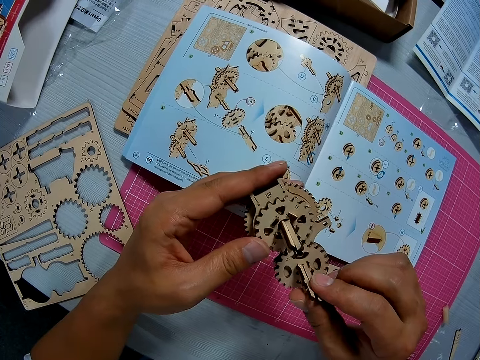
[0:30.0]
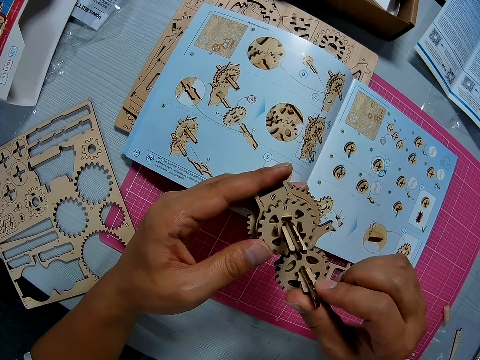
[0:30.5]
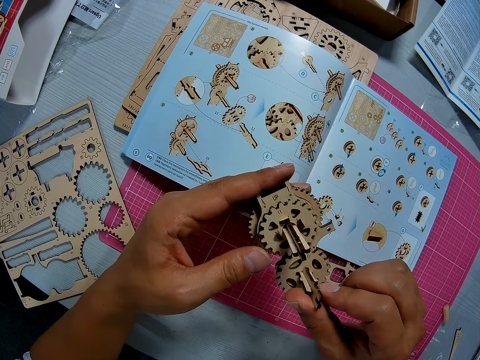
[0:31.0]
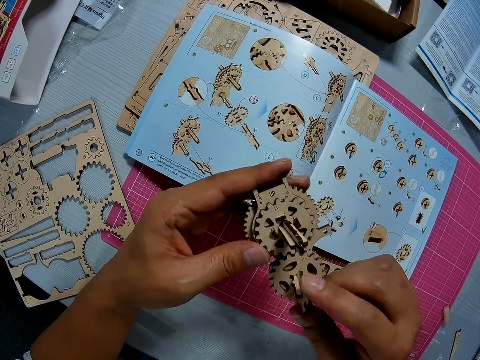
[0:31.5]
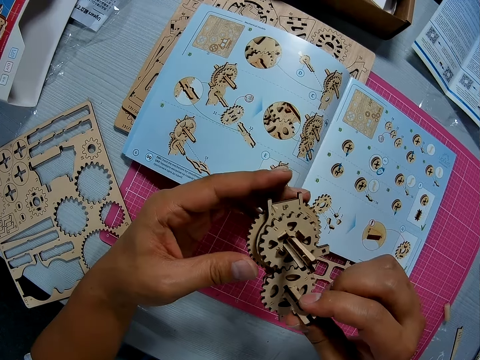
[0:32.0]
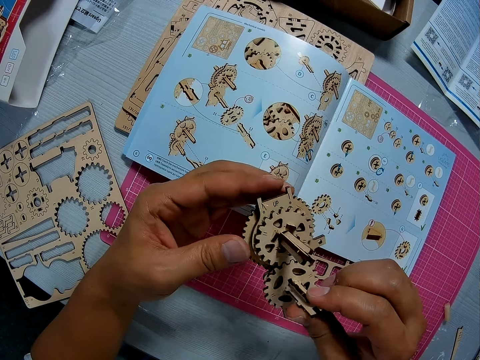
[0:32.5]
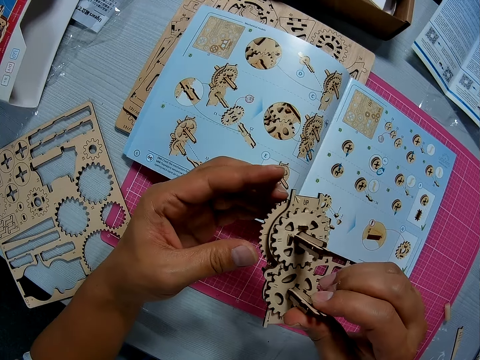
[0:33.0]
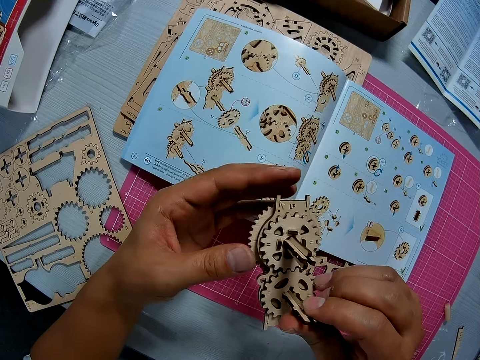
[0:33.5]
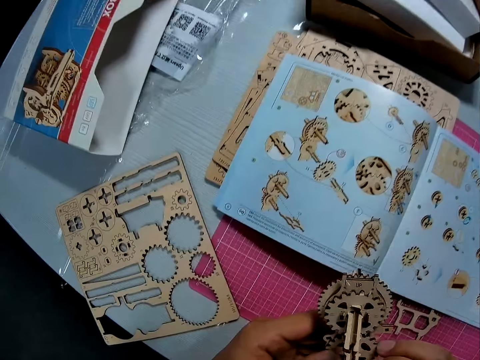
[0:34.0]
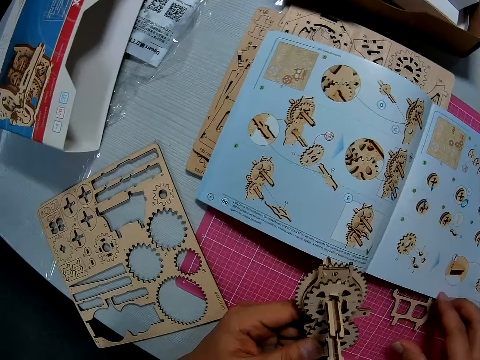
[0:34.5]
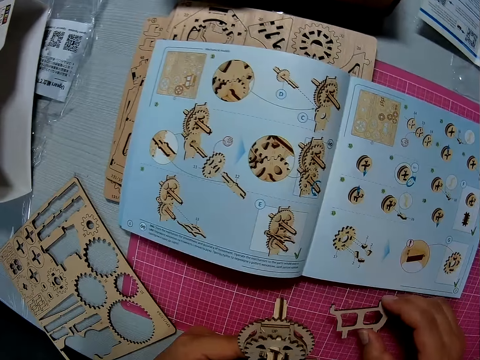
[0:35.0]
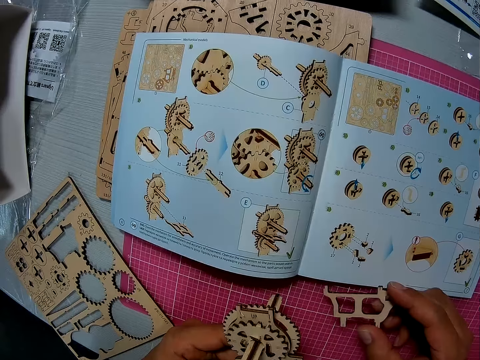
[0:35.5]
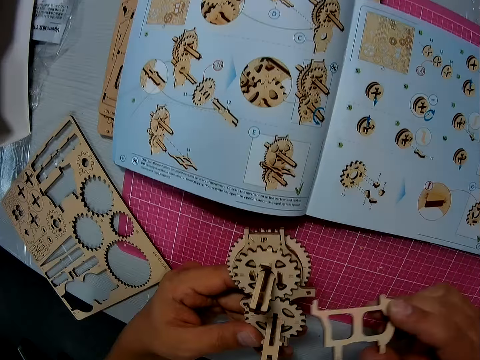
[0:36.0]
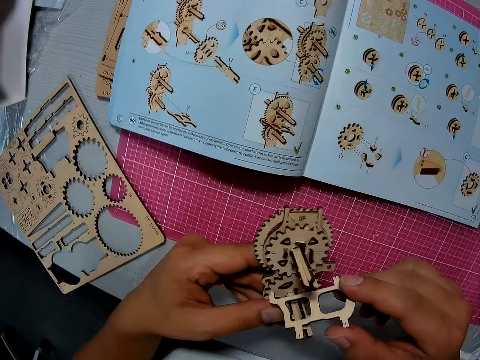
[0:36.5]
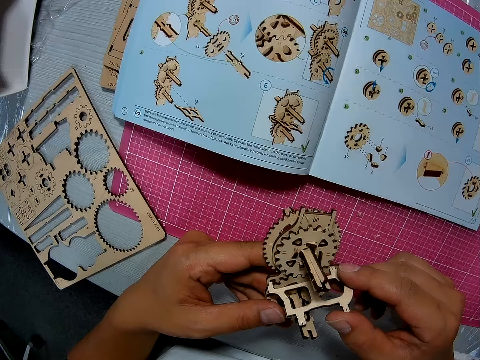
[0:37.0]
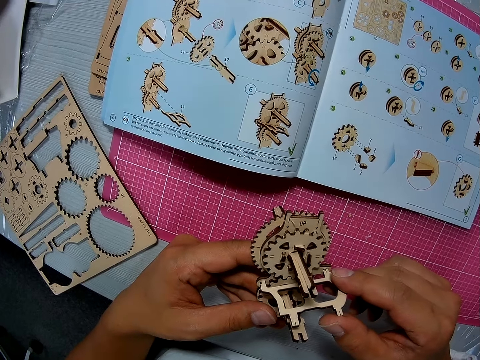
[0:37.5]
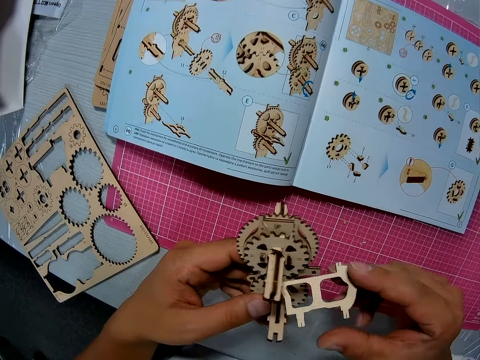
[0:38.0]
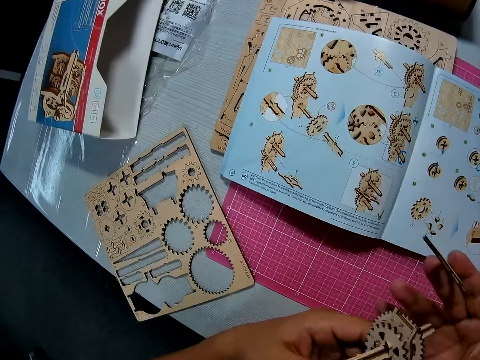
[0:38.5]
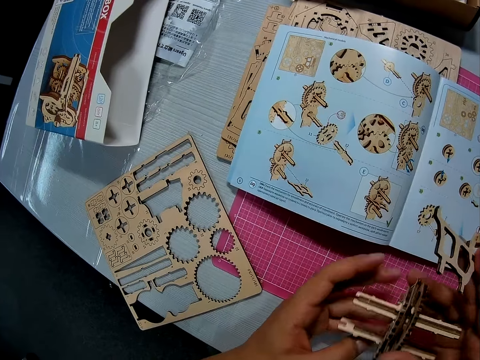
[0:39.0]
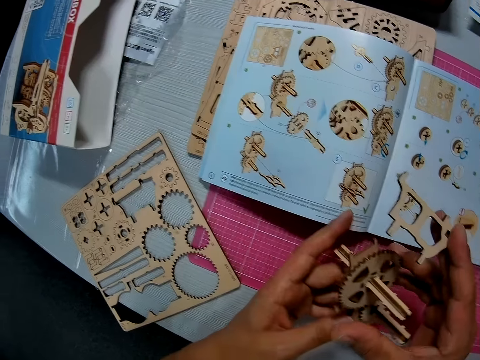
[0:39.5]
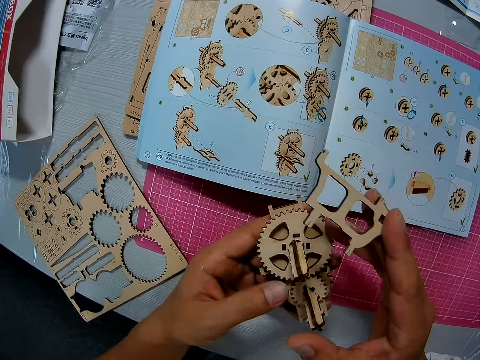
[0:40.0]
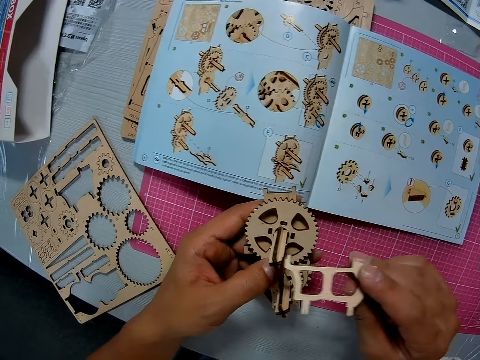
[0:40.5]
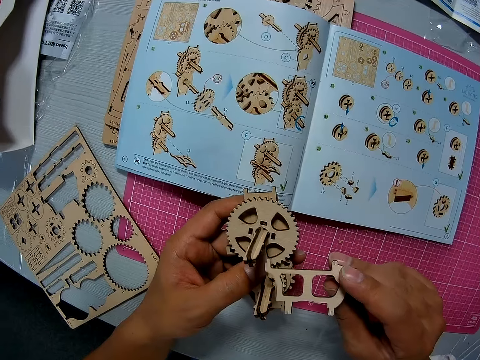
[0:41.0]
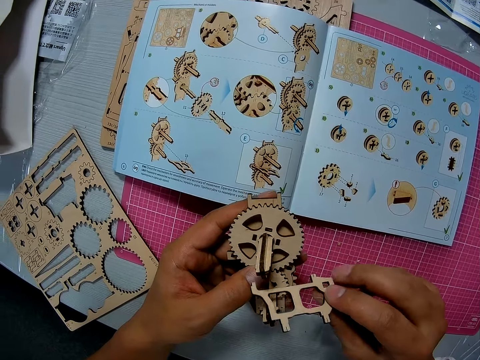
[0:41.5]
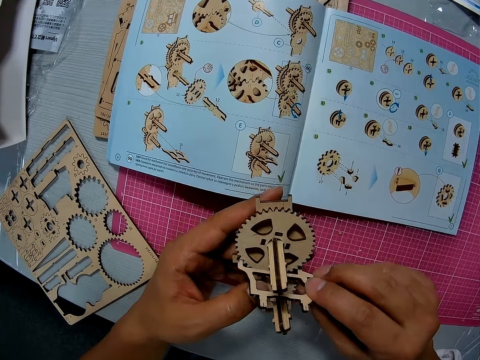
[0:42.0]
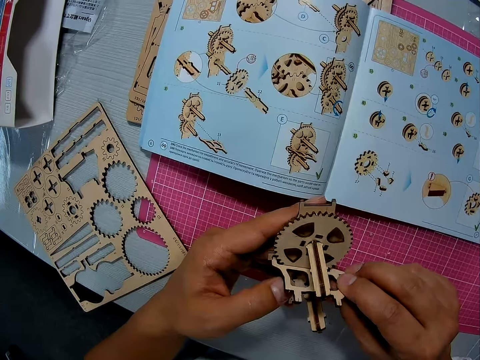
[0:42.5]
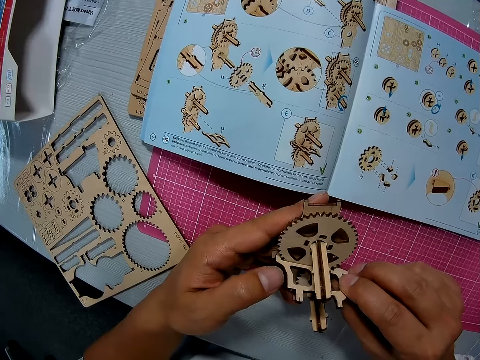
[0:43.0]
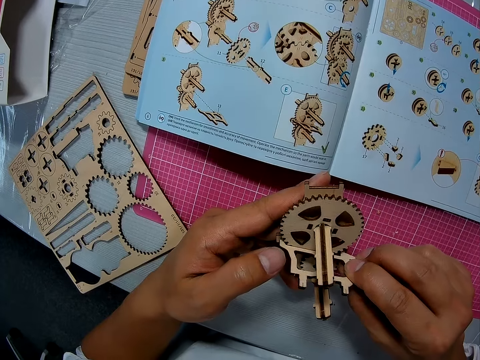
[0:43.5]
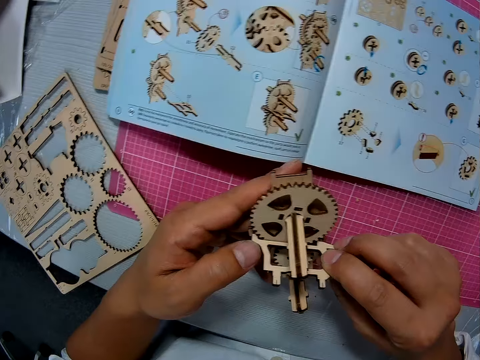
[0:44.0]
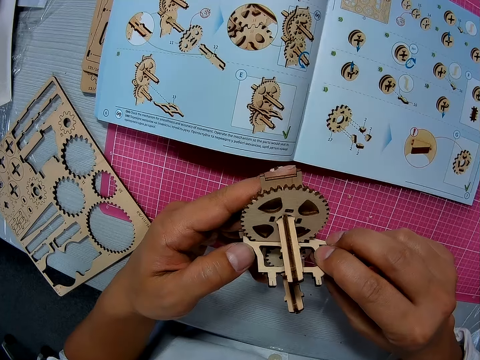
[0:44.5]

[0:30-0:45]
The camera wearer picks up a piece from the cutting sheet. He touches both pieces together. He turns over the piece in his left hand. He joins both pieces together.

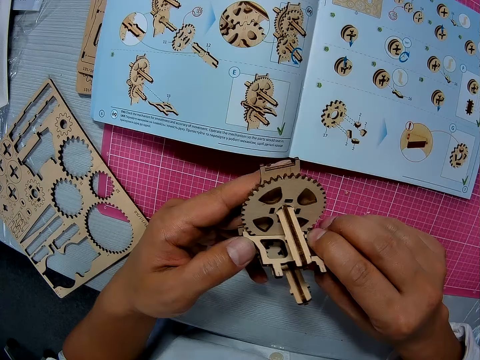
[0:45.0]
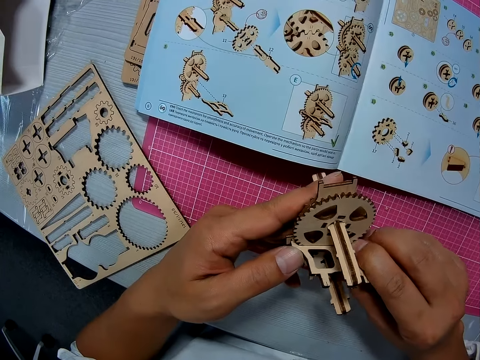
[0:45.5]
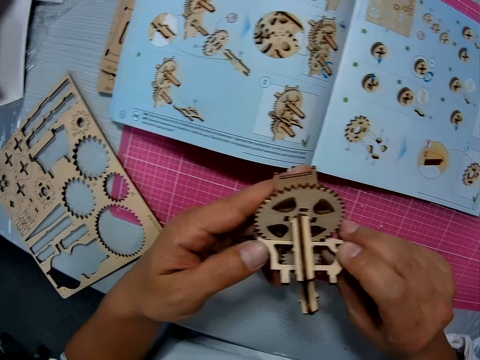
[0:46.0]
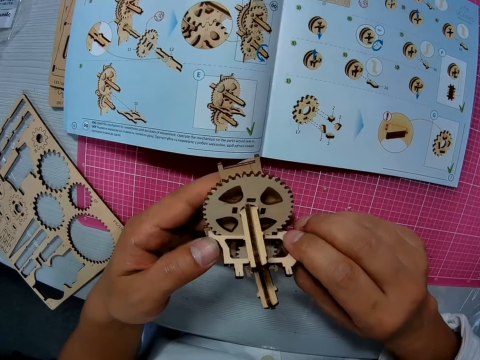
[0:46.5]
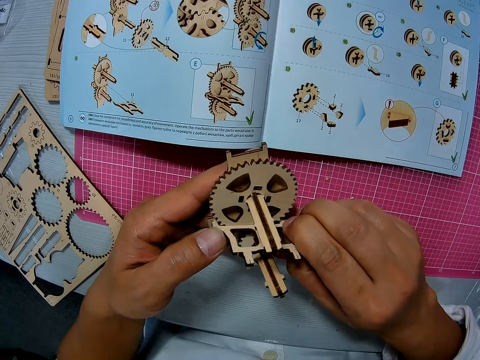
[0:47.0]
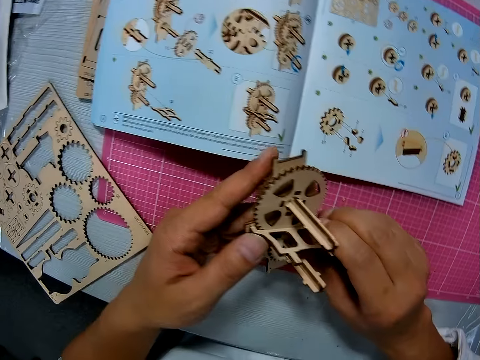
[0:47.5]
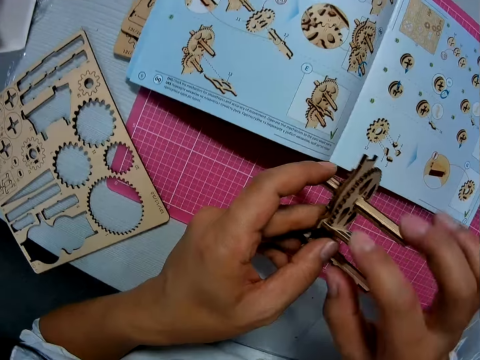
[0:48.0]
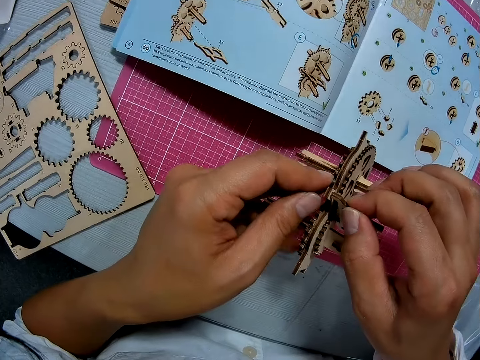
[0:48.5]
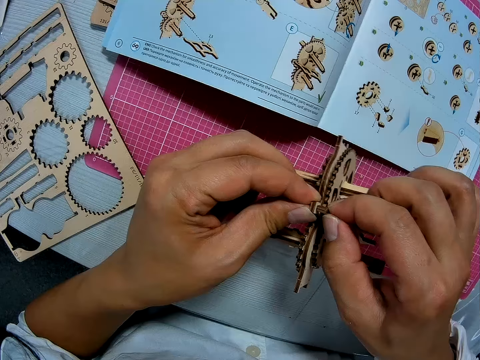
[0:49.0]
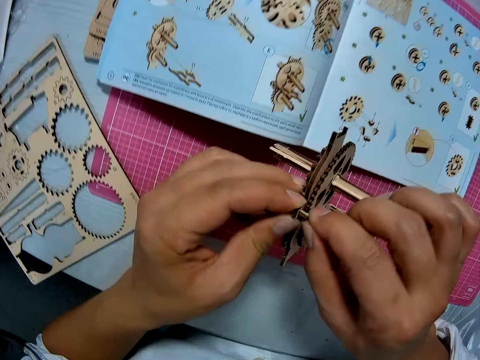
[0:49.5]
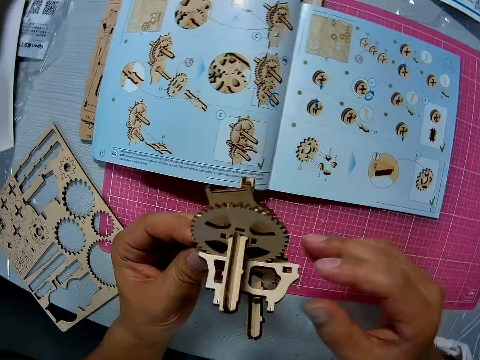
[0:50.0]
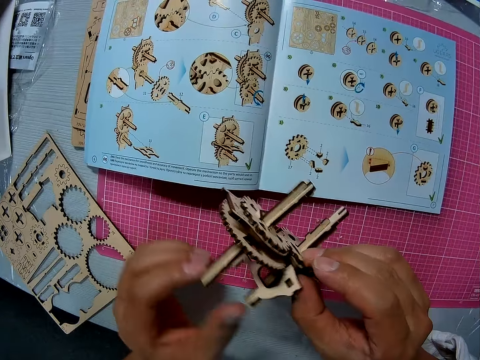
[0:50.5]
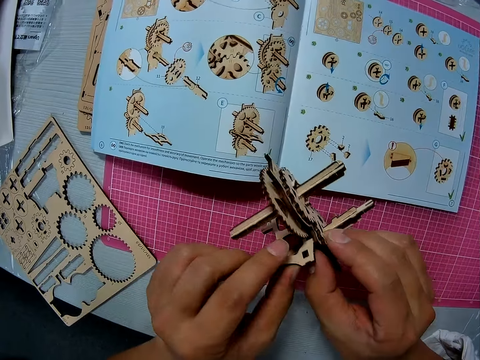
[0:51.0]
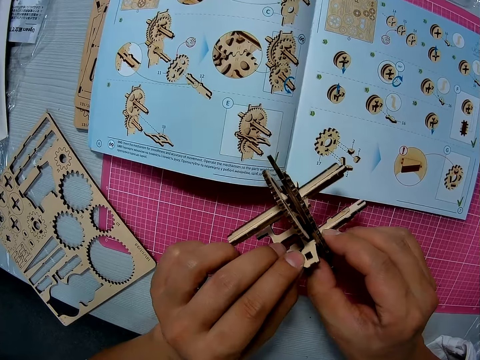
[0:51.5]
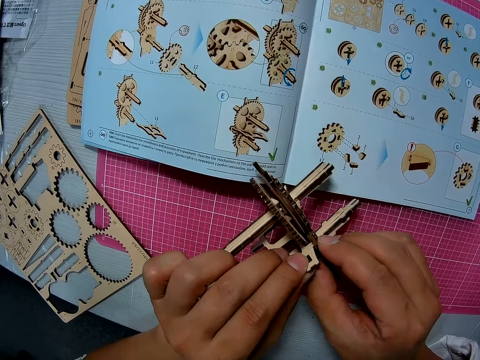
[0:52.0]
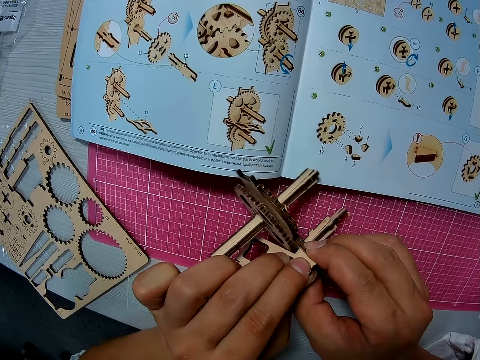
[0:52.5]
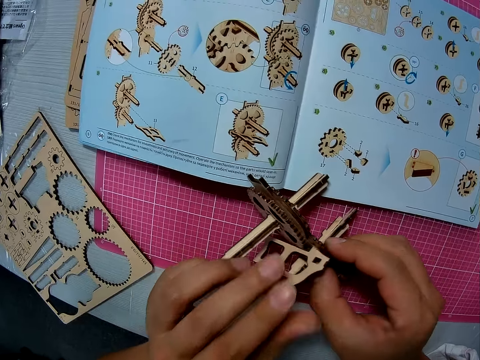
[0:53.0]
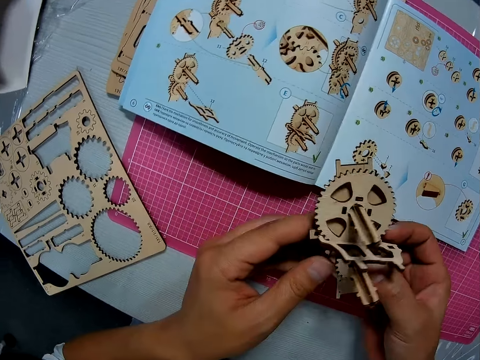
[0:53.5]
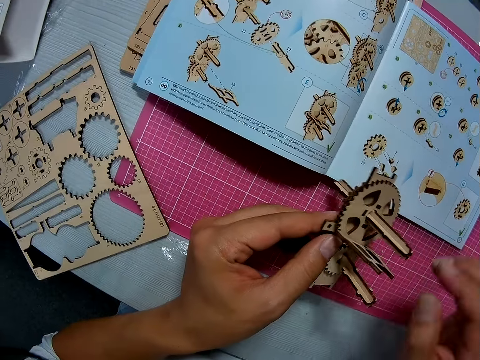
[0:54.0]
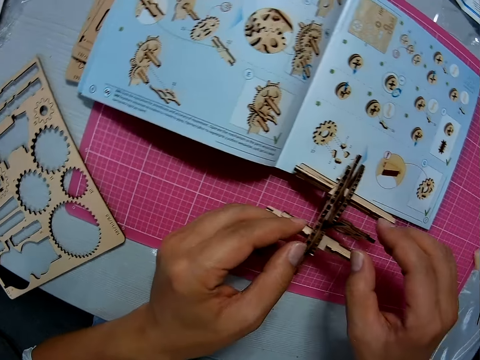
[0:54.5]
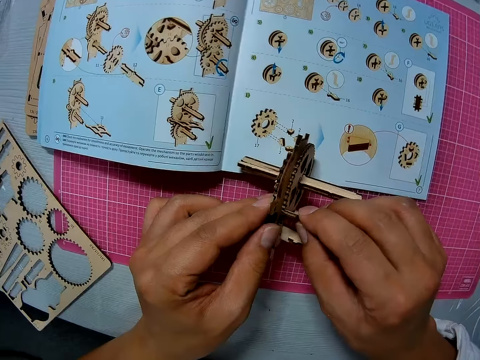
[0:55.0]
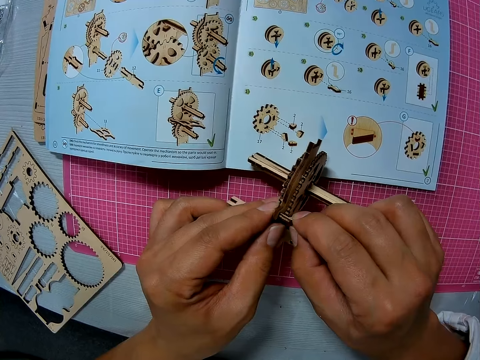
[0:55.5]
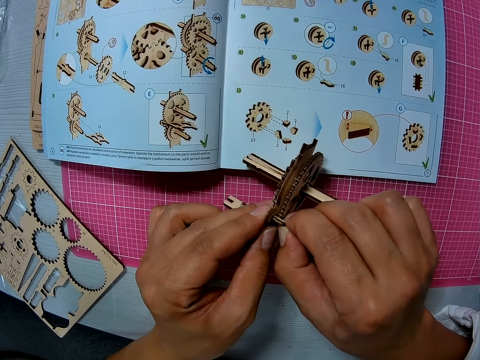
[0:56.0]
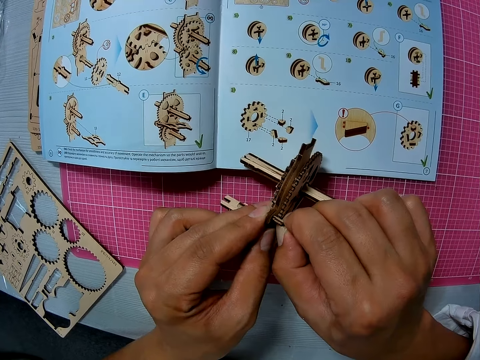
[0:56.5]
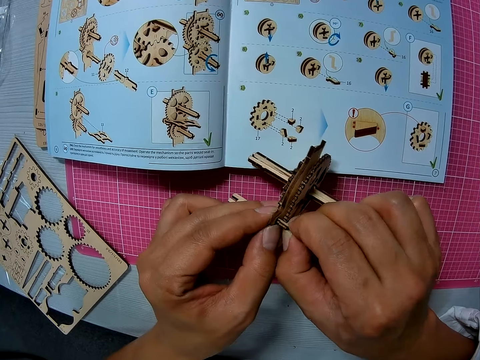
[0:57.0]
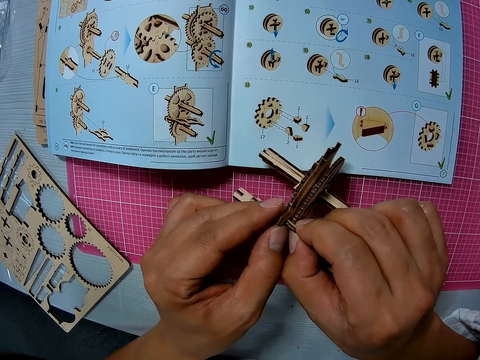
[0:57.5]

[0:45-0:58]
The camera wearer turns the art work. They fix the art piece. They turn the art work. They fix the art piece.
